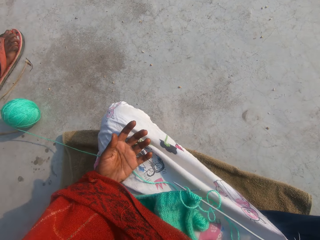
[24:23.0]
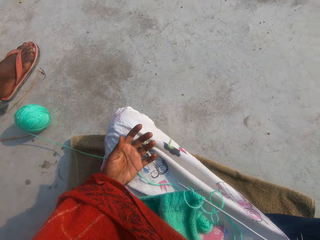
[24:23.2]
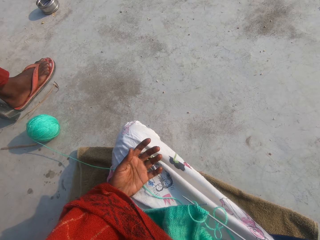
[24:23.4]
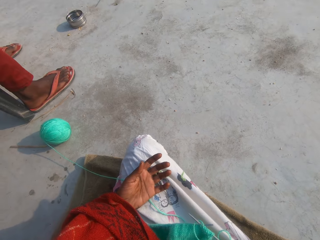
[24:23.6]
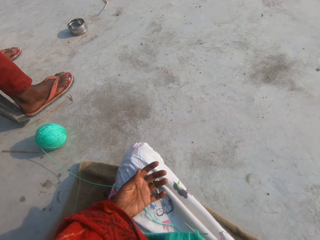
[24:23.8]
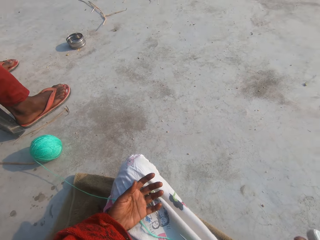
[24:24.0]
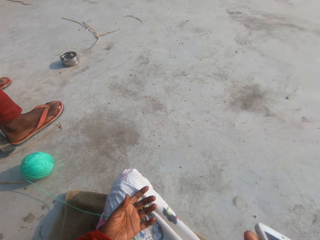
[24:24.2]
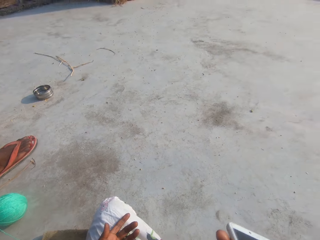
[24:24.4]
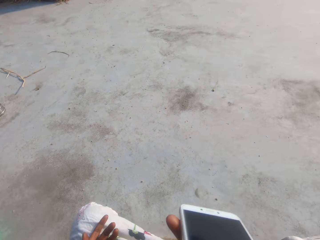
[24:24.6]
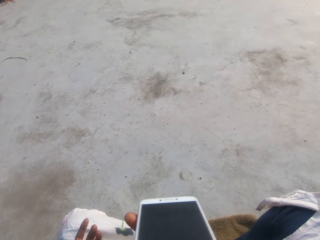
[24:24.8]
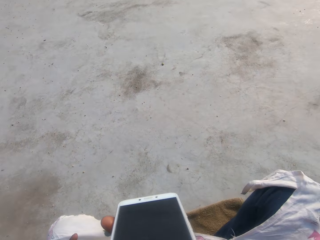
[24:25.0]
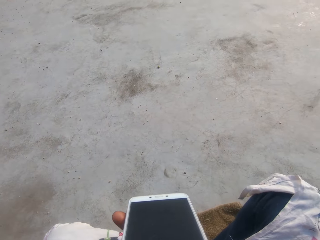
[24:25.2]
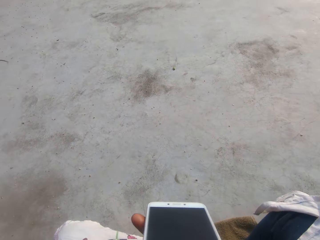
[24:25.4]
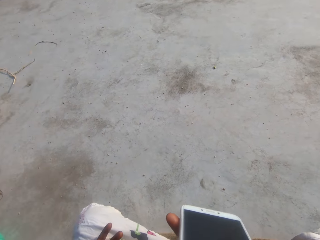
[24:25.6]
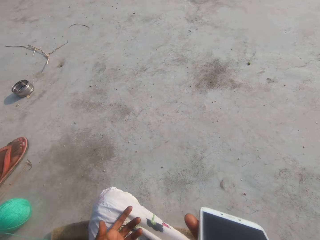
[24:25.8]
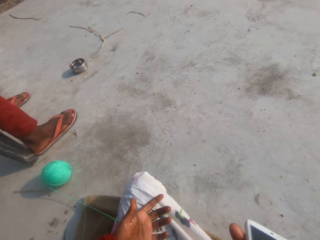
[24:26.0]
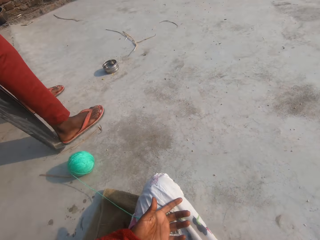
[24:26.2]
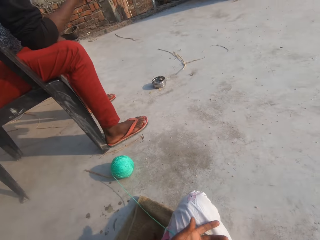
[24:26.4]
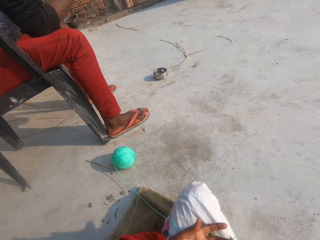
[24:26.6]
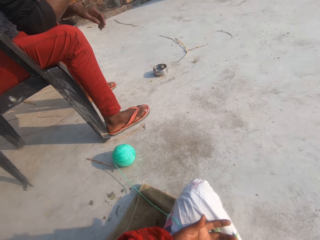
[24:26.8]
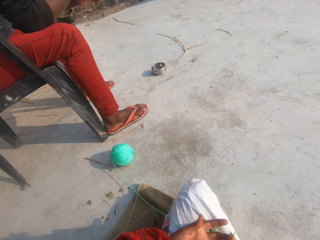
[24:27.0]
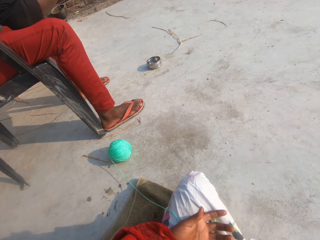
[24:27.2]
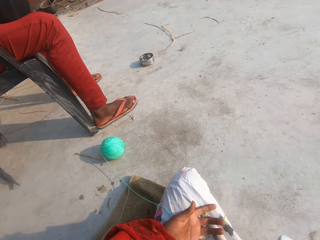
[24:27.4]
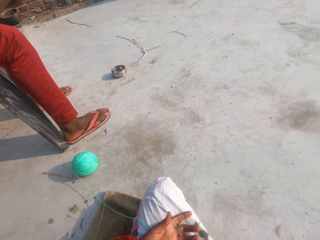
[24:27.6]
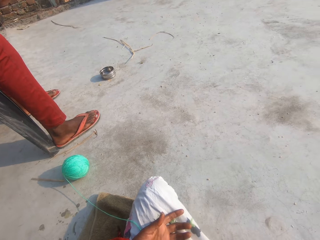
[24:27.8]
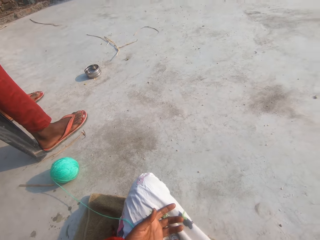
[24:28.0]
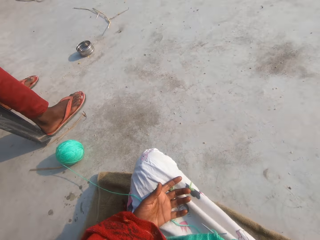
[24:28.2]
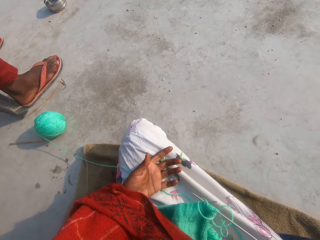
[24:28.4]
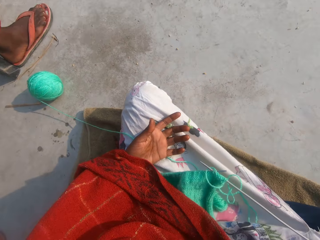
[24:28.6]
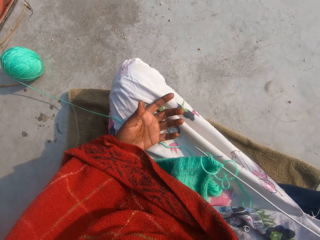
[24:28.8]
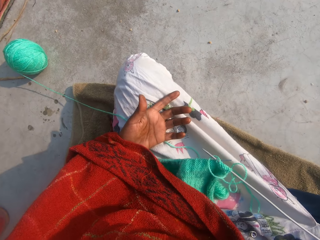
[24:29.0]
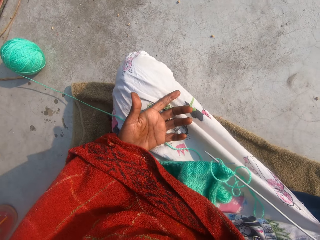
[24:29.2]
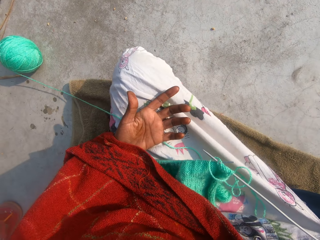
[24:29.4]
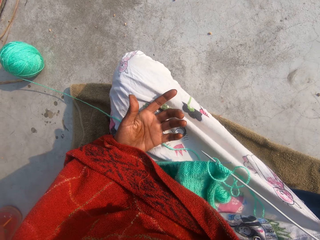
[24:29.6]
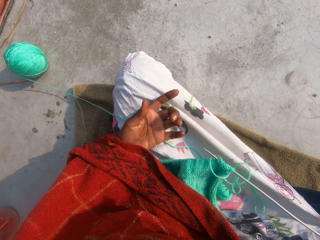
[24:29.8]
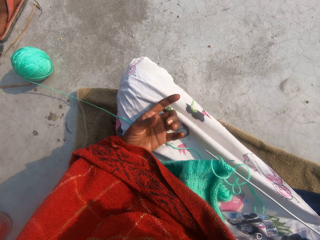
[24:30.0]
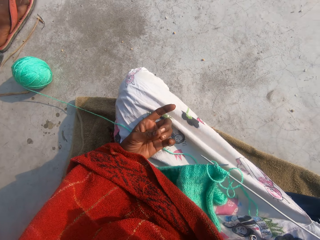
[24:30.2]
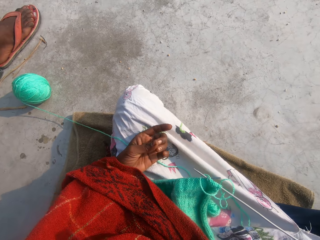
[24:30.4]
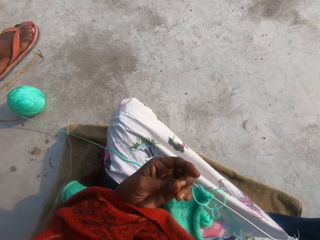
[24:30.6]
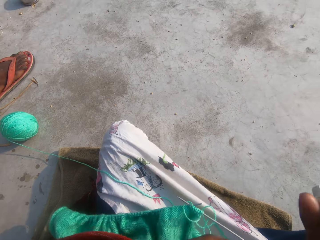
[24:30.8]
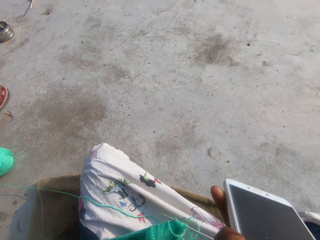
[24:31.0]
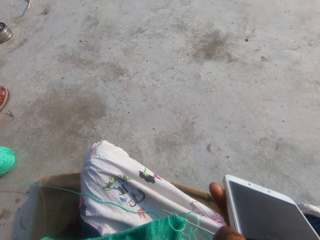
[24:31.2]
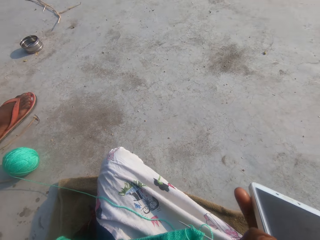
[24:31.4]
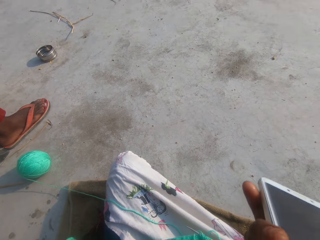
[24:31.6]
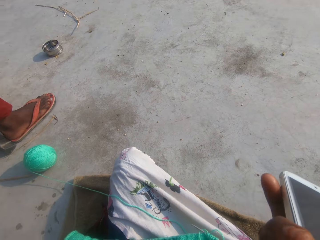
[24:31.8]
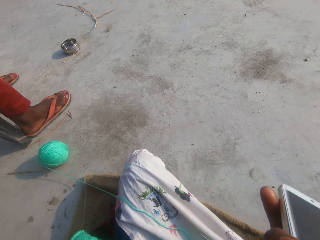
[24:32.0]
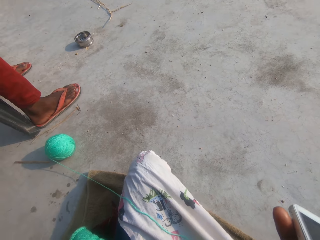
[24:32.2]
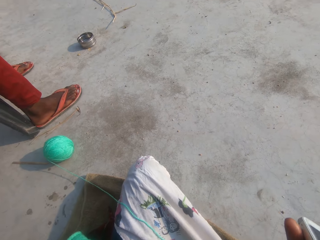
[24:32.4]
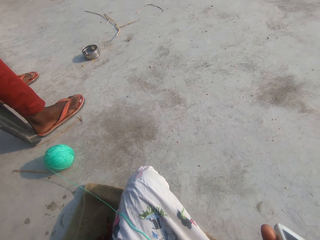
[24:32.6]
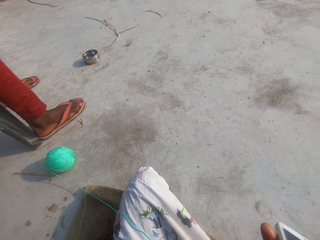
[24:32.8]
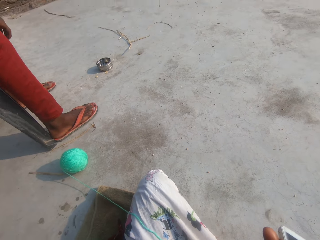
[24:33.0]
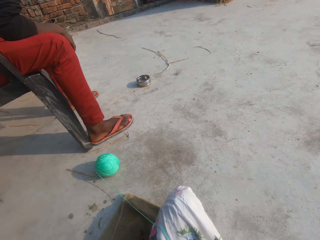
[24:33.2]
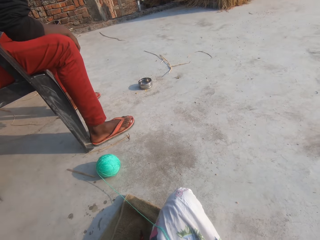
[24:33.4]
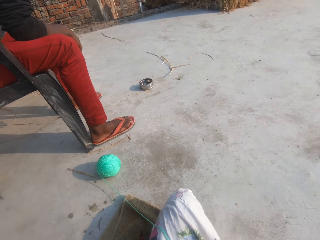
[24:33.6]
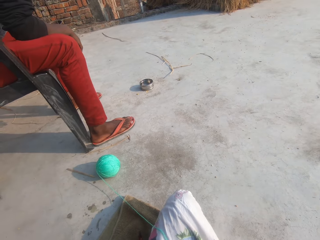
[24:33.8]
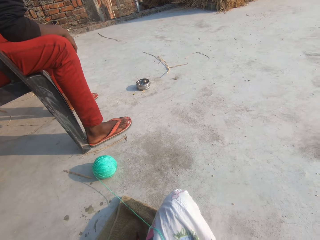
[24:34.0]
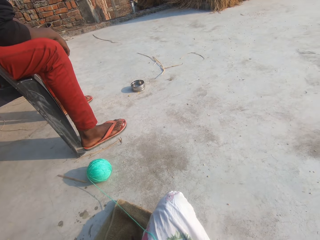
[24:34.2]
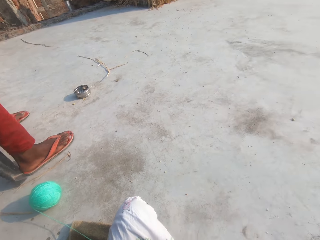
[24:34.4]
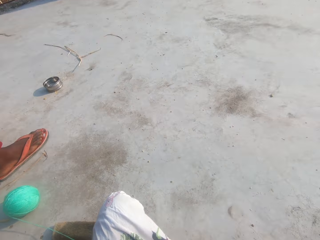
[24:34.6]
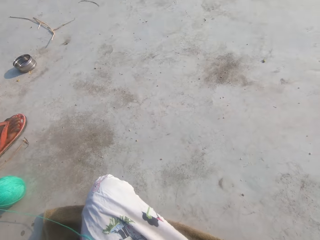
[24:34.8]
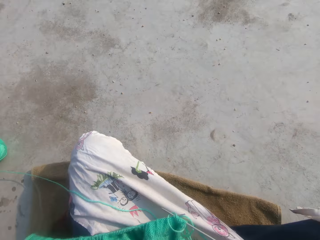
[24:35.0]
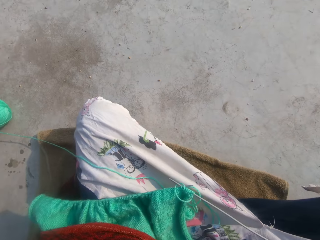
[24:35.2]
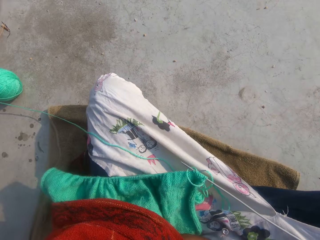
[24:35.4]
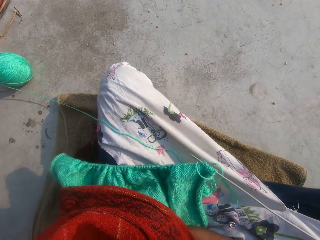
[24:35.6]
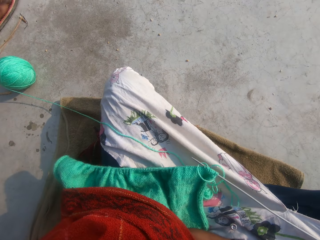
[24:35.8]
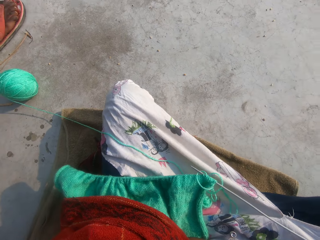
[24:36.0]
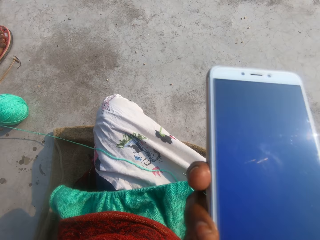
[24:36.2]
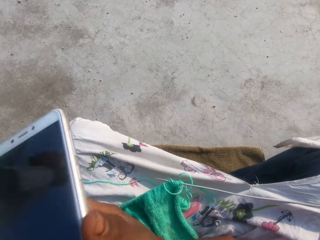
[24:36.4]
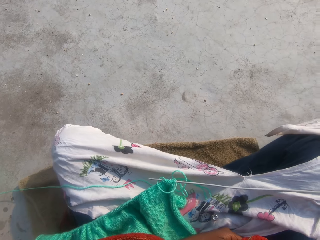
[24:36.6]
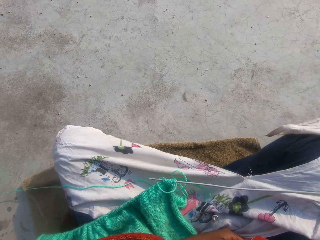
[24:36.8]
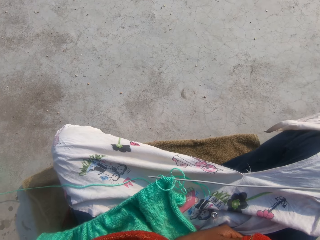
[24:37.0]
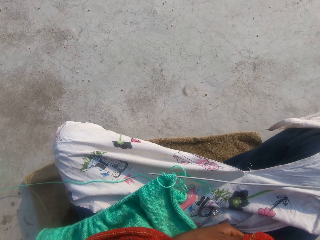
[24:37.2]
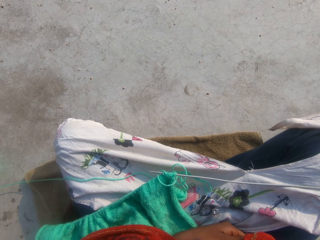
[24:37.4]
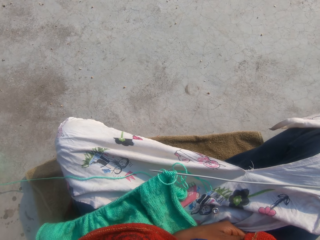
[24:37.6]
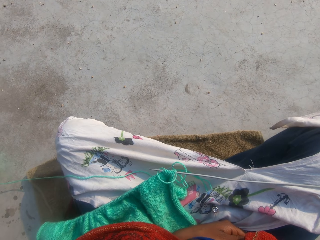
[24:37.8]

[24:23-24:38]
A man moves hands from a lap. The camera wearer moves a hand from a lap. They look around a verandah.

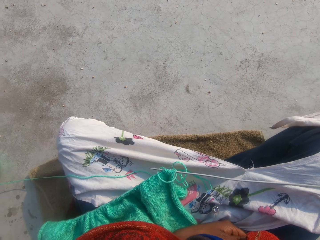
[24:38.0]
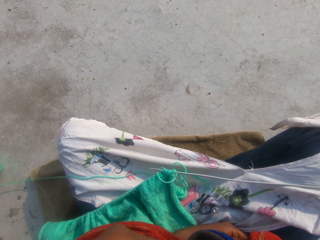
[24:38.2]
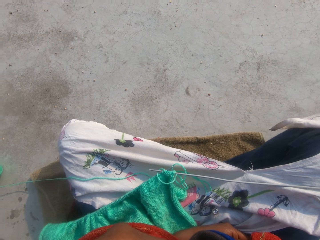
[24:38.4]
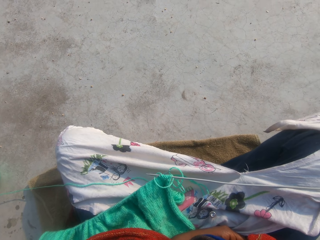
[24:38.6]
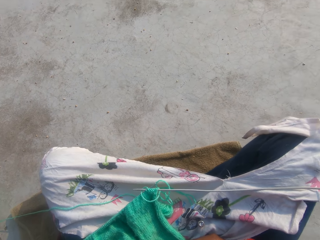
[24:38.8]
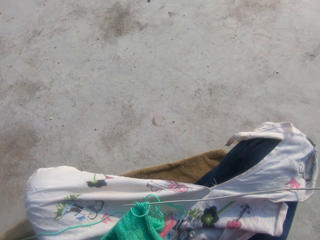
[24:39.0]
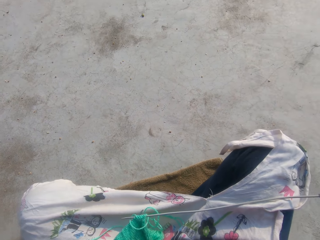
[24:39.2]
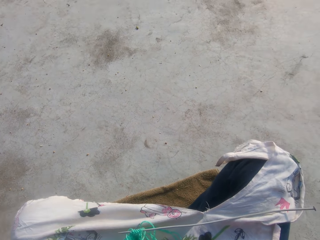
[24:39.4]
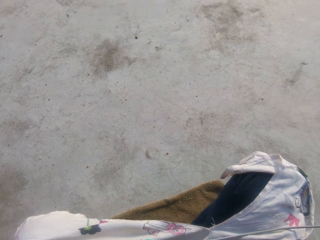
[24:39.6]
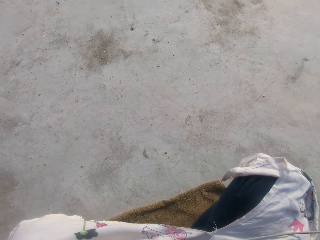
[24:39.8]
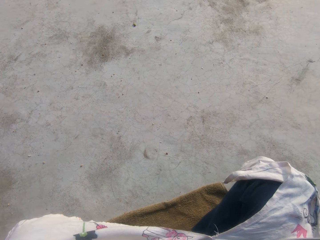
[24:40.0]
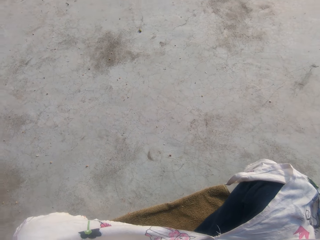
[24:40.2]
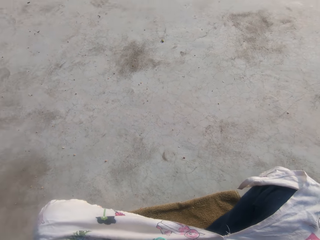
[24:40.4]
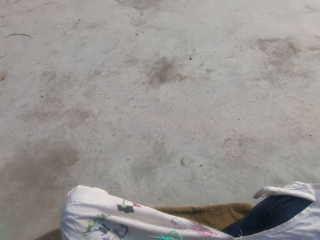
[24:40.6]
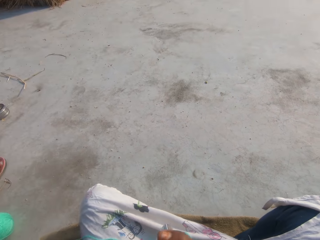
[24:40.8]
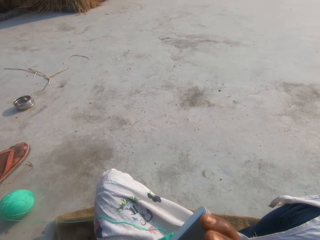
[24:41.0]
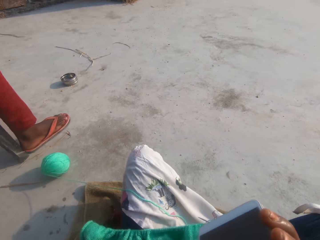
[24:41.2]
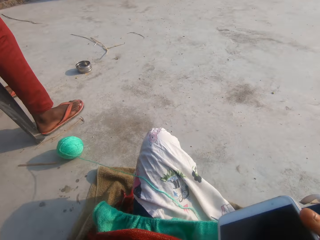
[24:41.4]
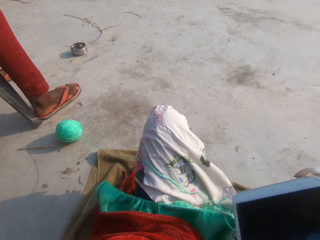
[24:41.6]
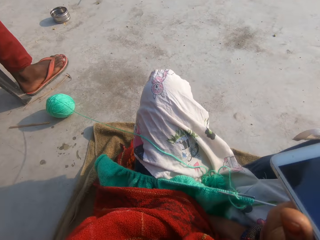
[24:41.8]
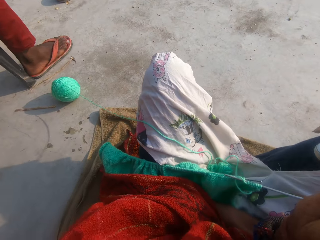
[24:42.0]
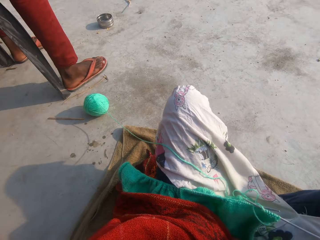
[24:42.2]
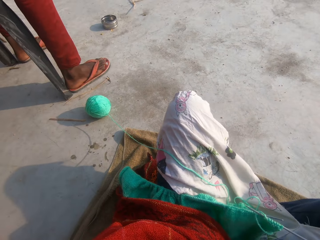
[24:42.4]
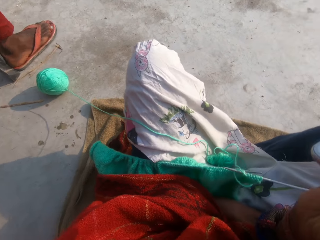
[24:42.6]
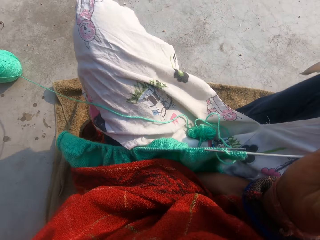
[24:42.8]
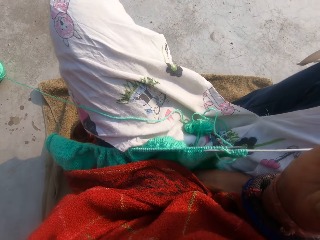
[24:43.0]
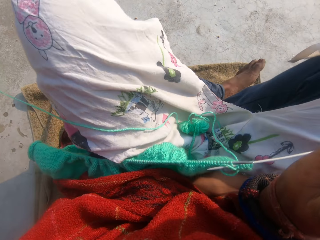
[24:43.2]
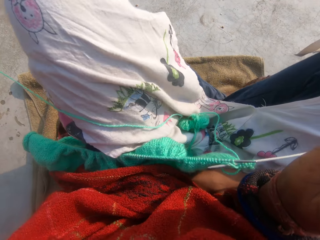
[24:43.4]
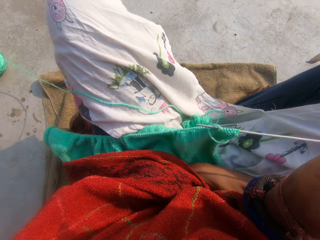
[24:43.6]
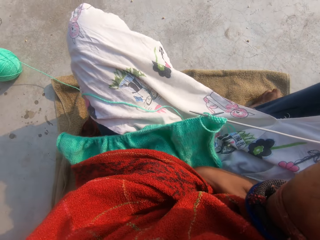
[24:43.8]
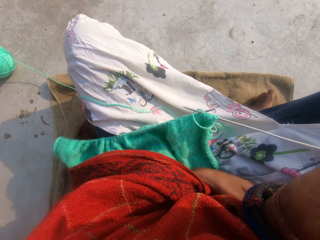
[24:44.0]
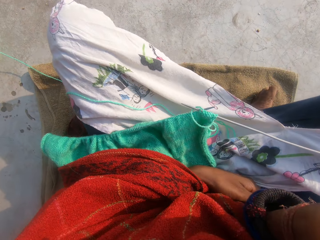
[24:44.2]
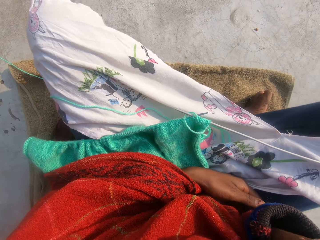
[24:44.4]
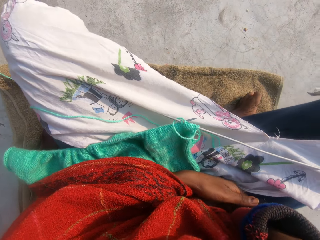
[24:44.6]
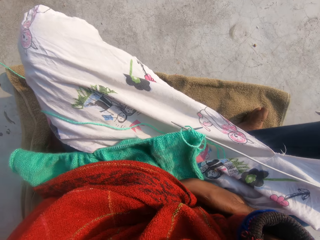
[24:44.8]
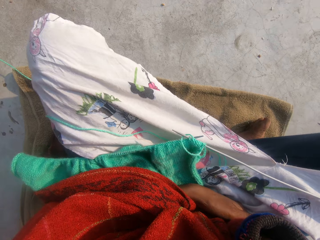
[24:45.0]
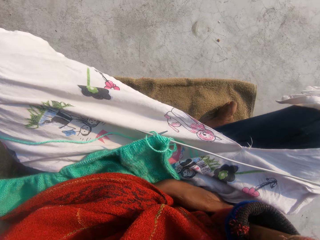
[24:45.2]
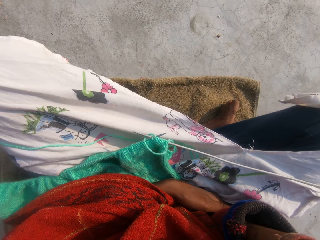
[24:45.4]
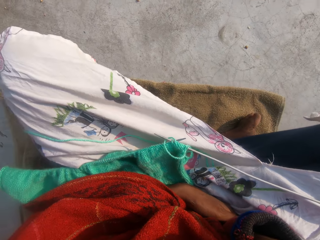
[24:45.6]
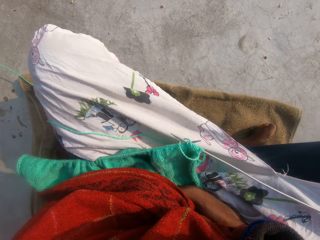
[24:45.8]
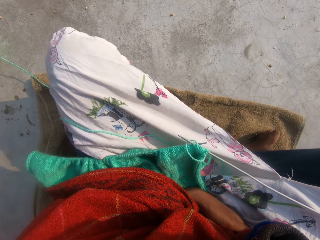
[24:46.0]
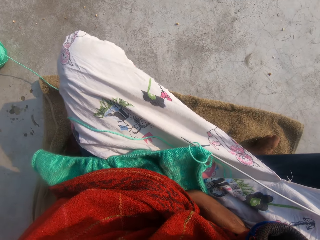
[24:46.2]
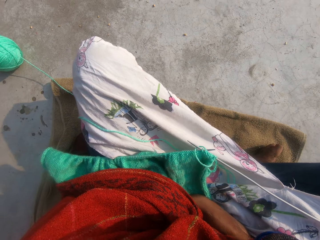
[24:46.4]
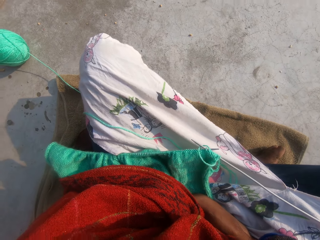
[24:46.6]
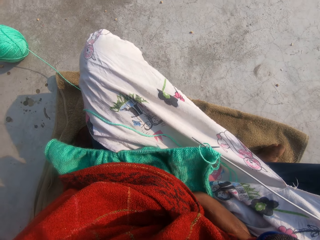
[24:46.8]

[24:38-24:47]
The camera wearer moves a mobile phone on a hand. They look around the verandah.
